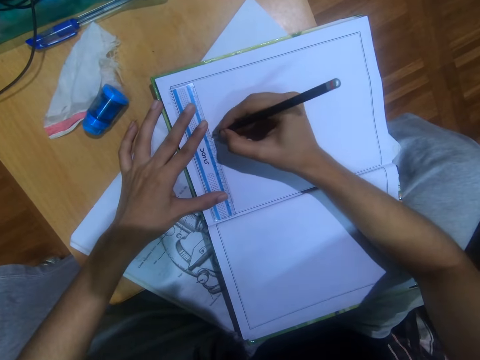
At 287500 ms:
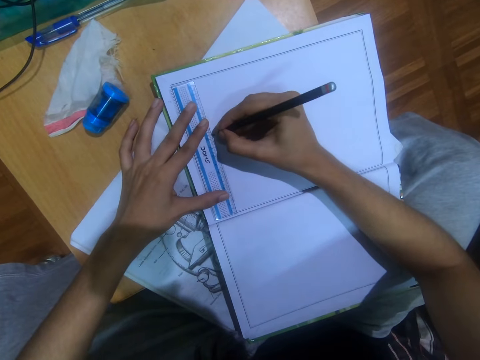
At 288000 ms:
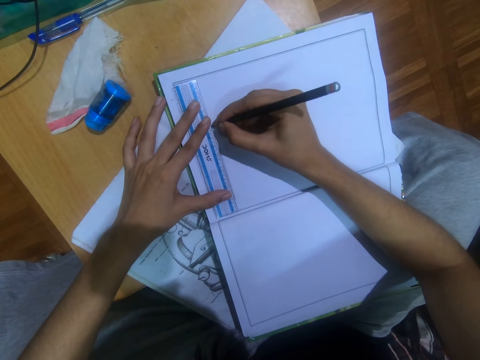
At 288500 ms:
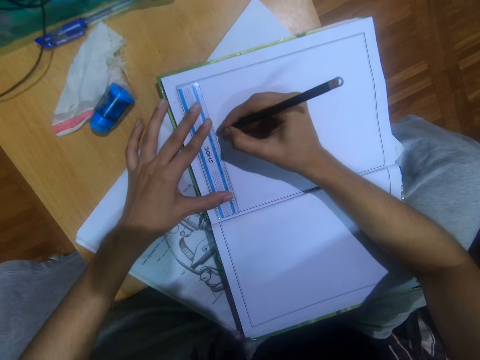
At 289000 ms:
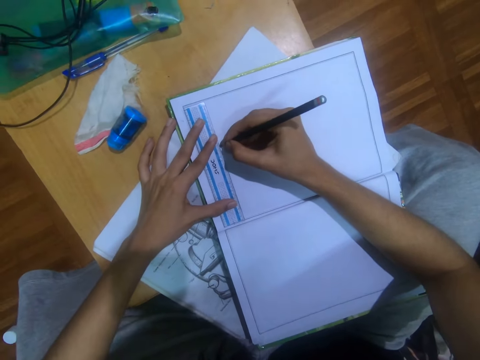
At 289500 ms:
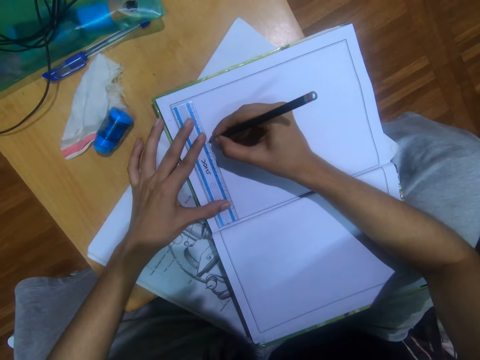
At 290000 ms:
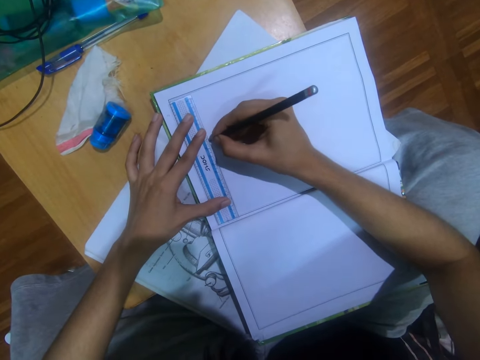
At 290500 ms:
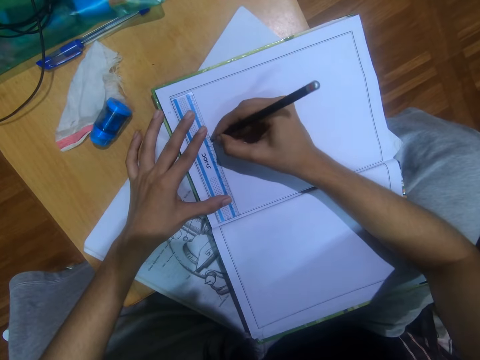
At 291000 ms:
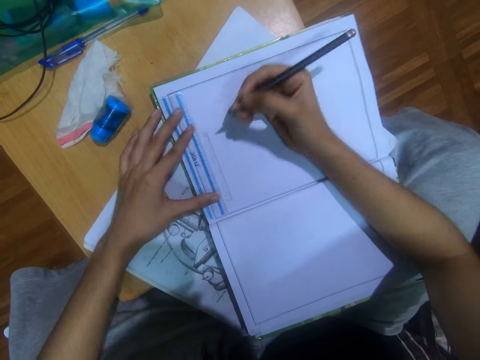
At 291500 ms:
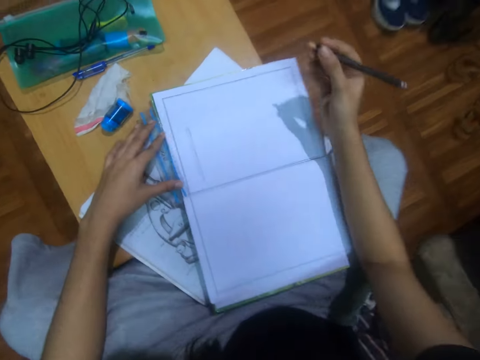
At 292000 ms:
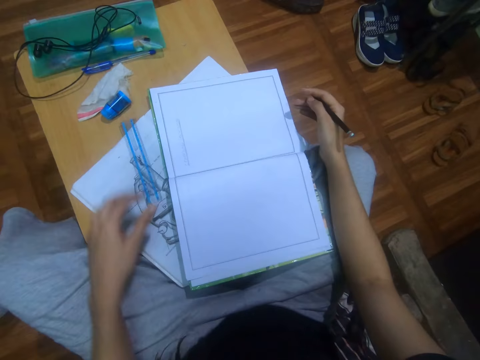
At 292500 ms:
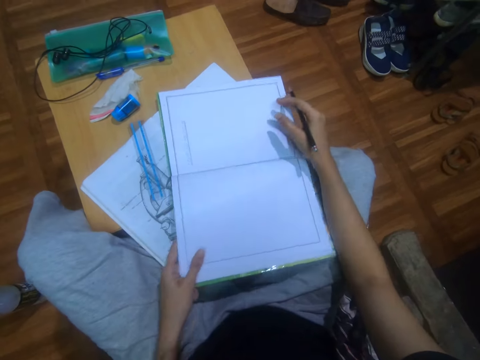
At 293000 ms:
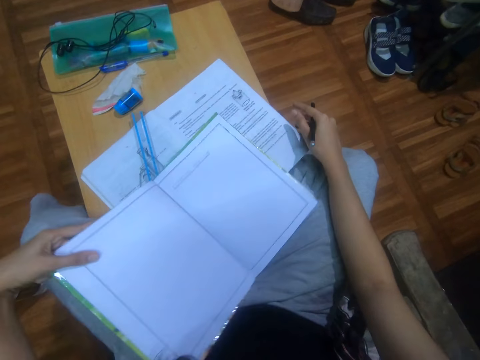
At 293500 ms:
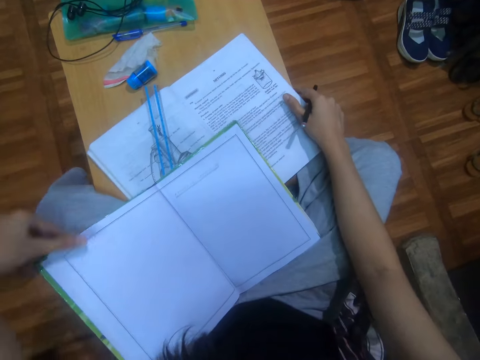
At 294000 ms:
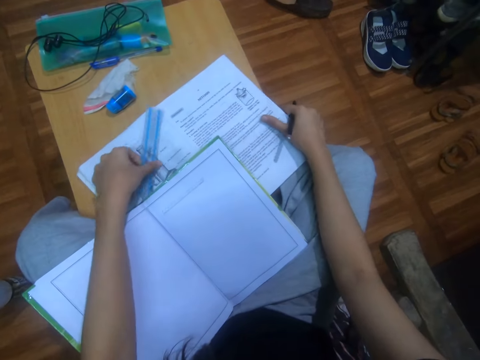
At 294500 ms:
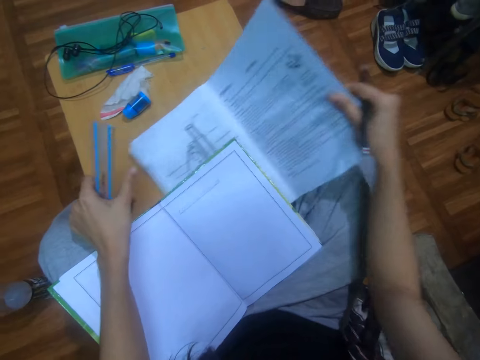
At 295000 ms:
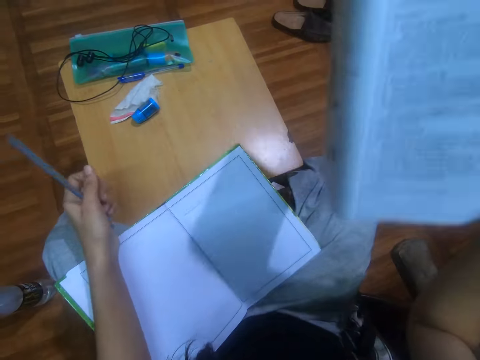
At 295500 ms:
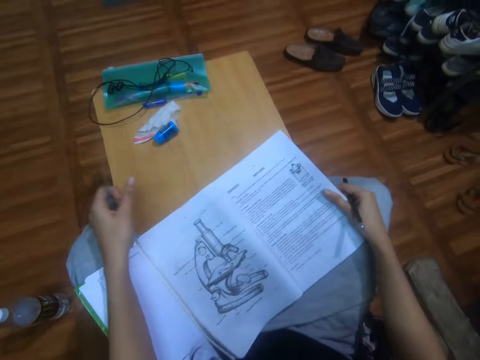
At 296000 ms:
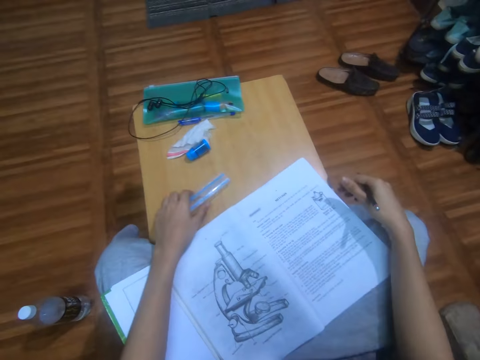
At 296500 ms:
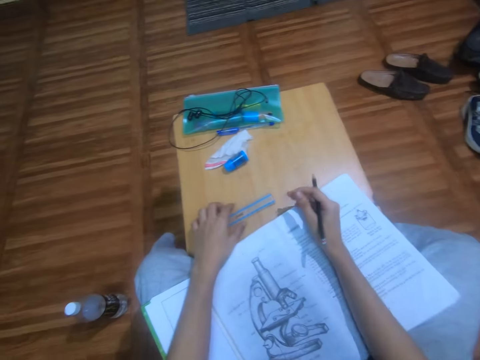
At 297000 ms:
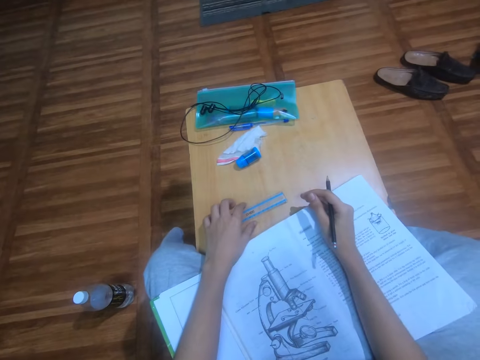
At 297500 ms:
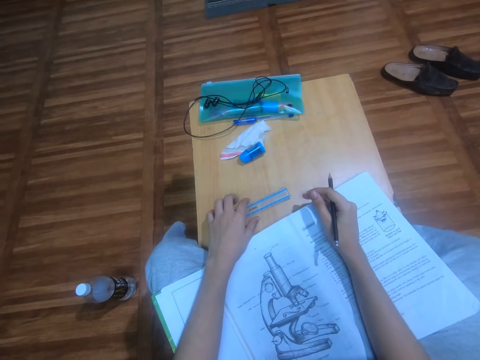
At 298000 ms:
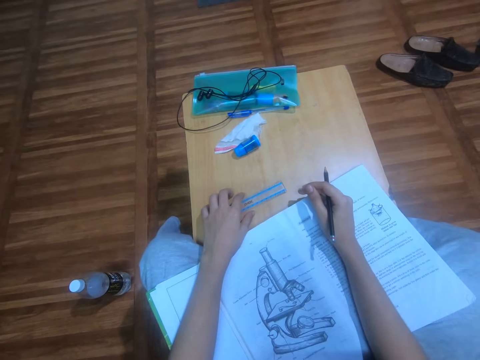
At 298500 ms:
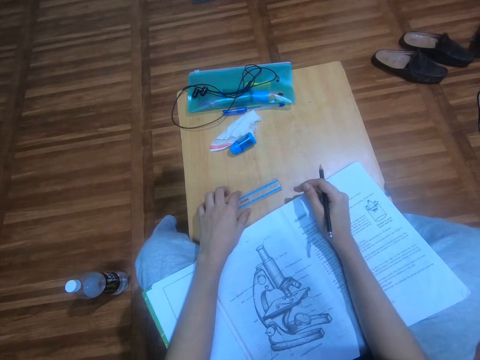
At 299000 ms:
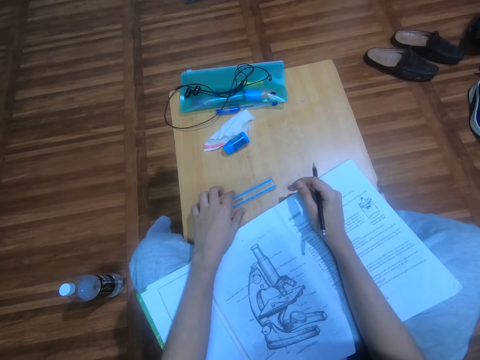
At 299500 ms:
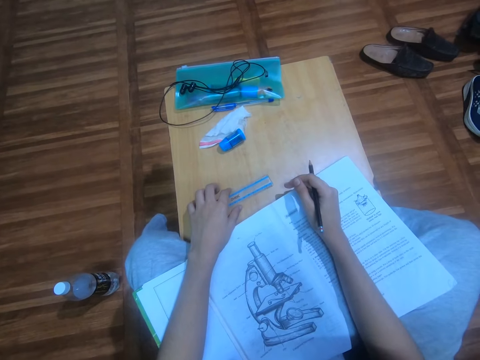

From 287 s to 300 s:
The camera wearer puts the ruler on the table. They turn the book. They move the book. They hold the ruler. They pick the book. They move the textbook. They drop the book. They drop the ruler. They look around the room.

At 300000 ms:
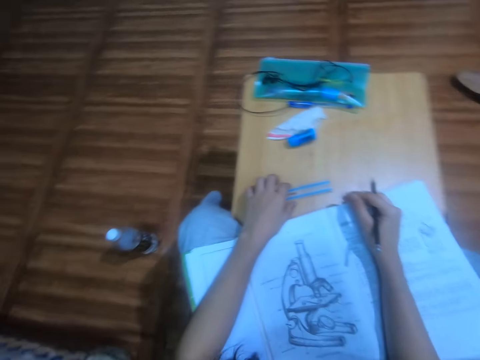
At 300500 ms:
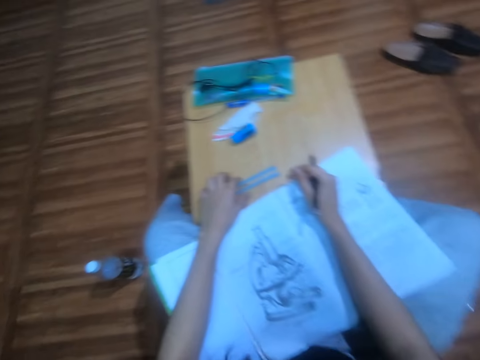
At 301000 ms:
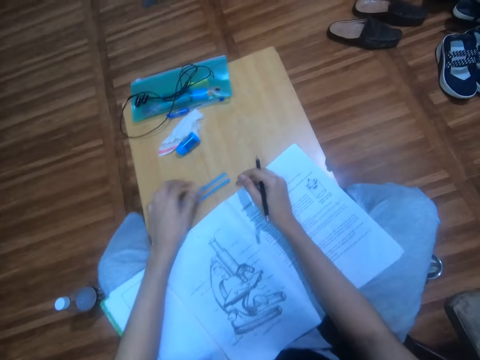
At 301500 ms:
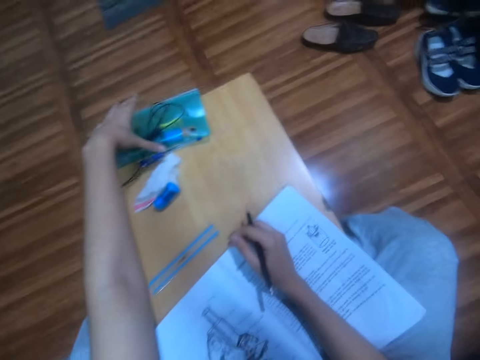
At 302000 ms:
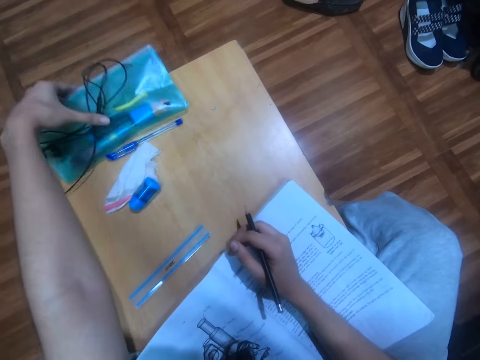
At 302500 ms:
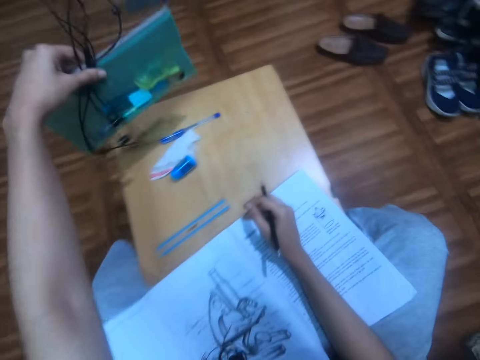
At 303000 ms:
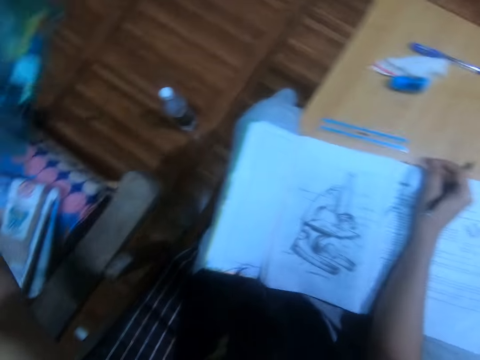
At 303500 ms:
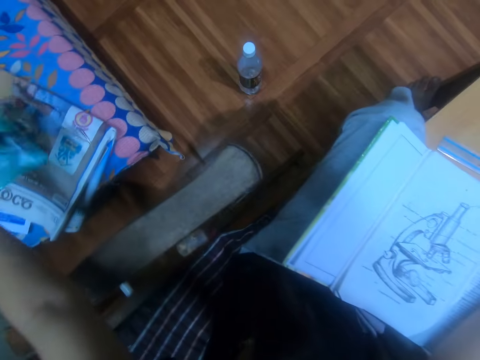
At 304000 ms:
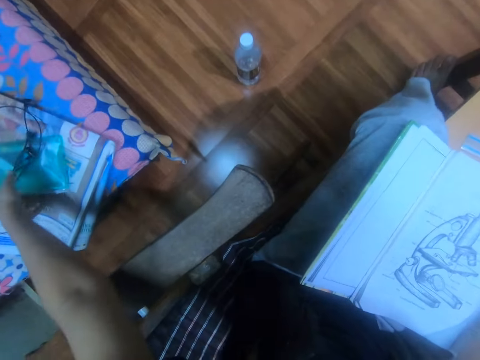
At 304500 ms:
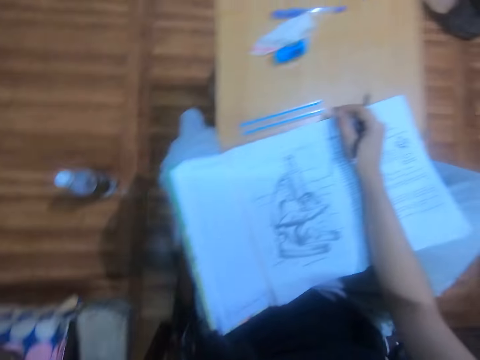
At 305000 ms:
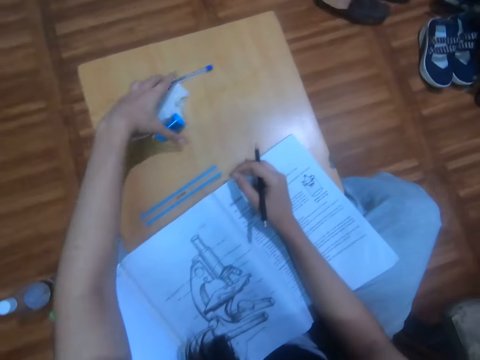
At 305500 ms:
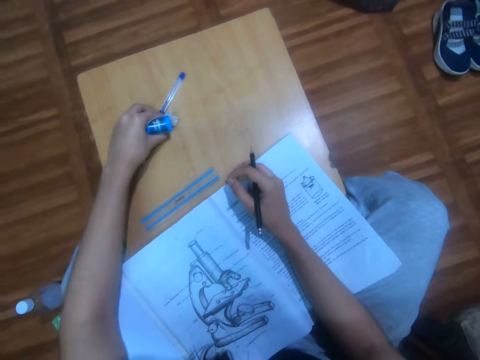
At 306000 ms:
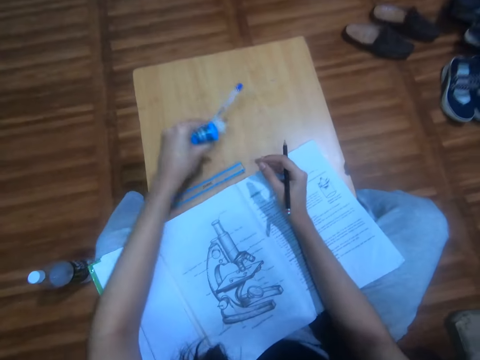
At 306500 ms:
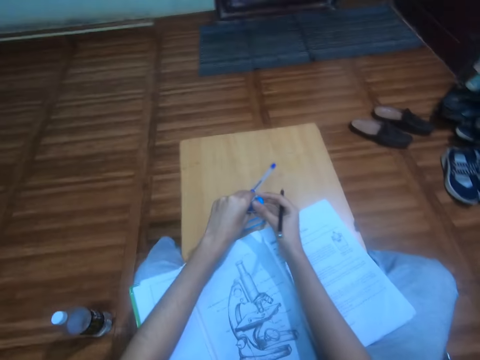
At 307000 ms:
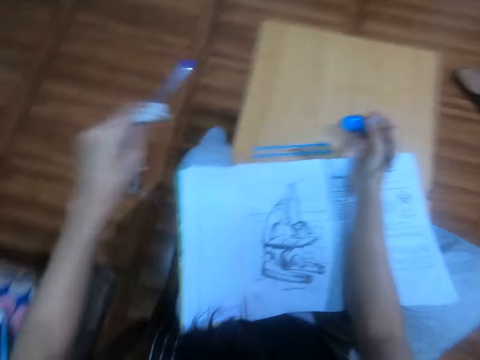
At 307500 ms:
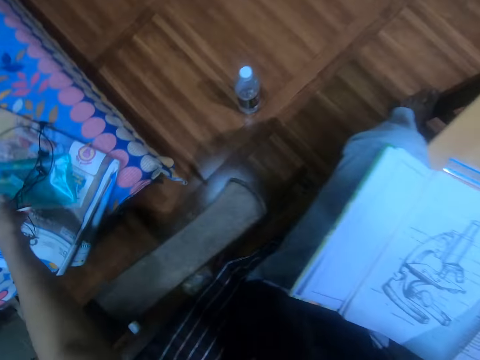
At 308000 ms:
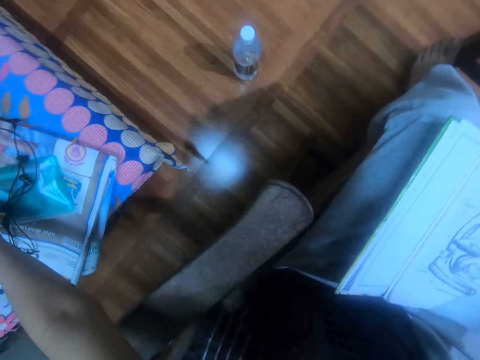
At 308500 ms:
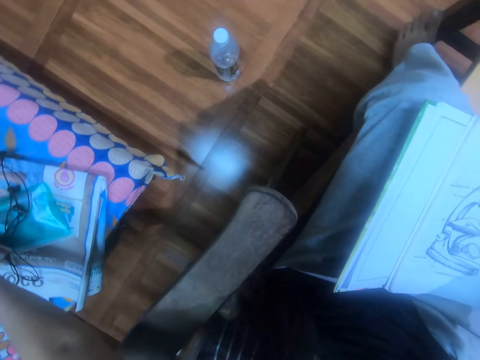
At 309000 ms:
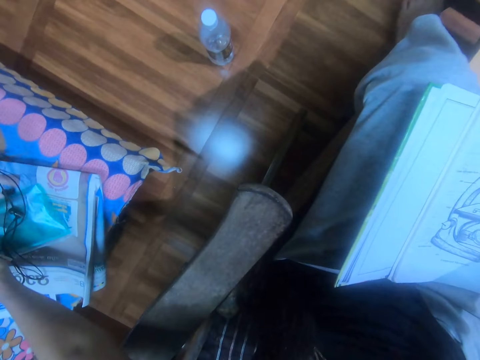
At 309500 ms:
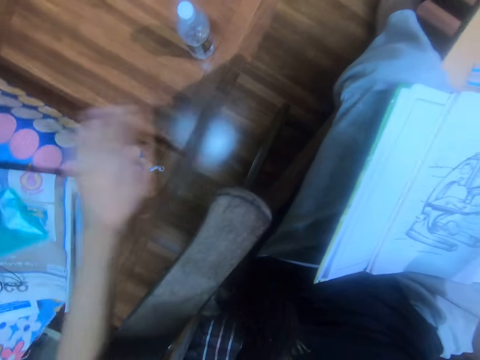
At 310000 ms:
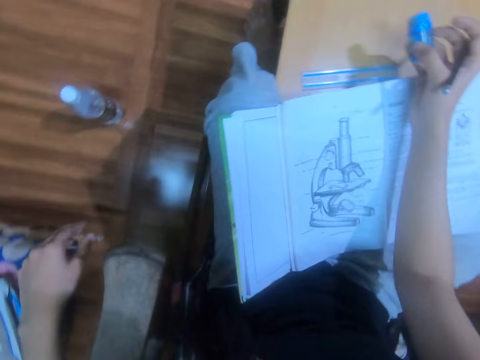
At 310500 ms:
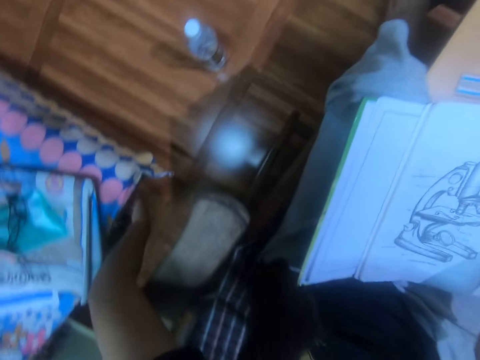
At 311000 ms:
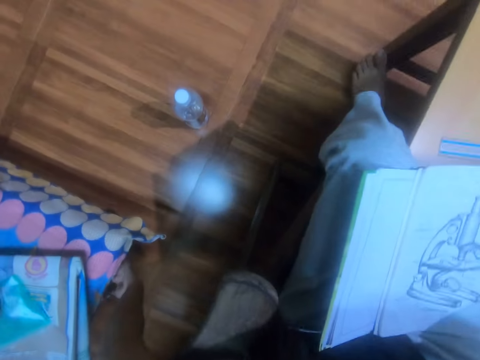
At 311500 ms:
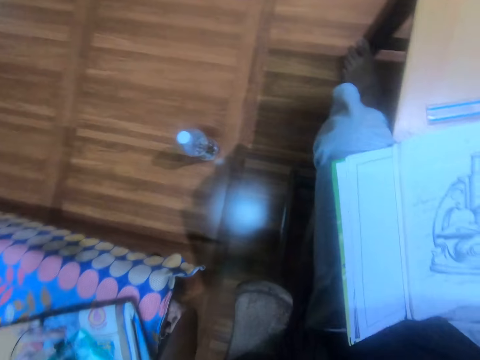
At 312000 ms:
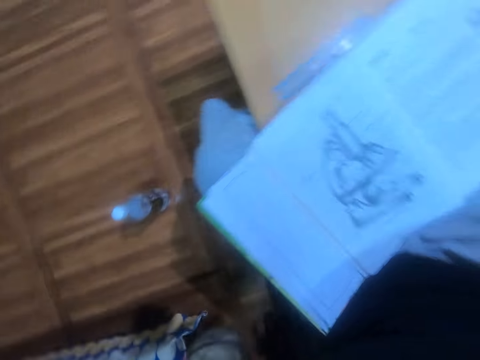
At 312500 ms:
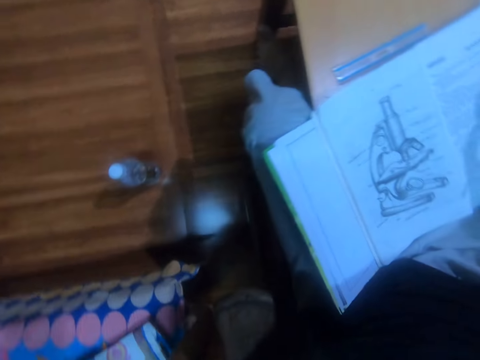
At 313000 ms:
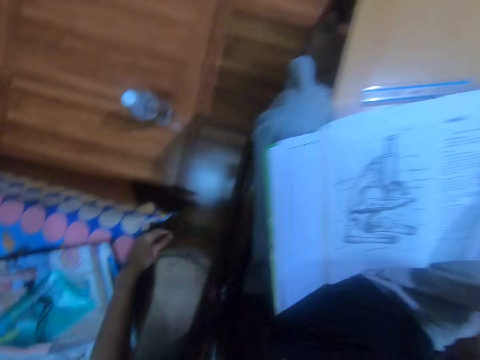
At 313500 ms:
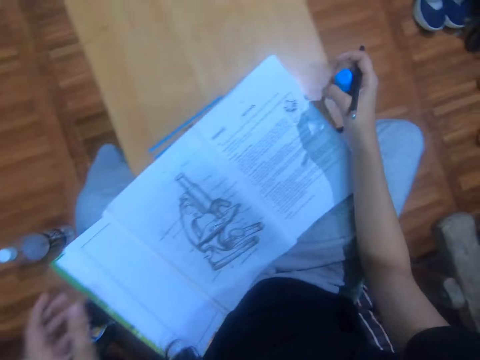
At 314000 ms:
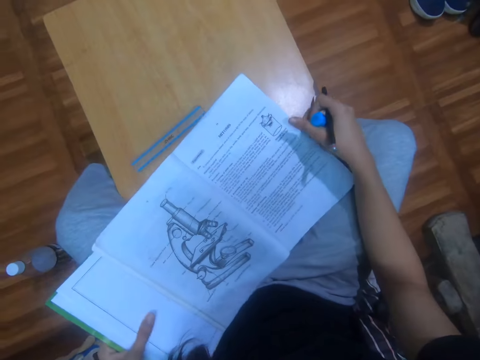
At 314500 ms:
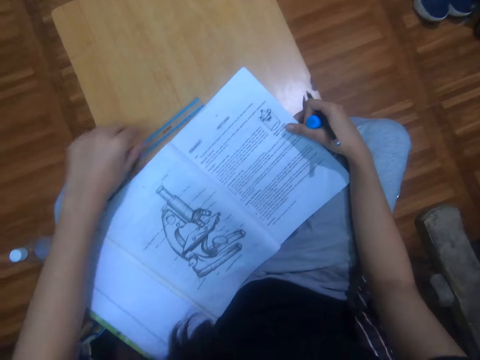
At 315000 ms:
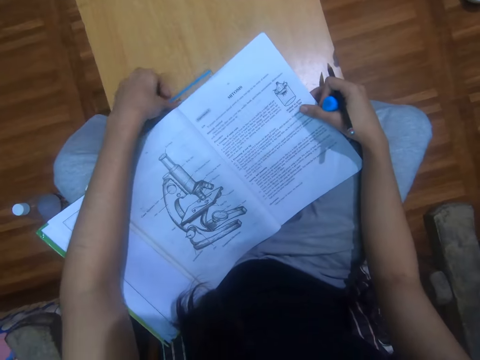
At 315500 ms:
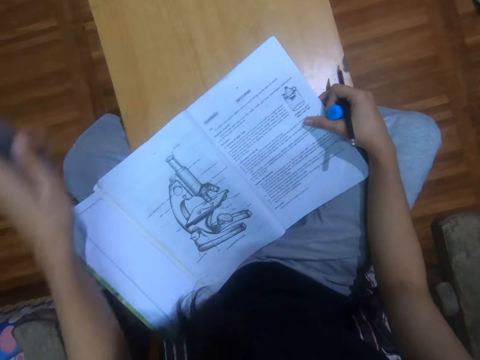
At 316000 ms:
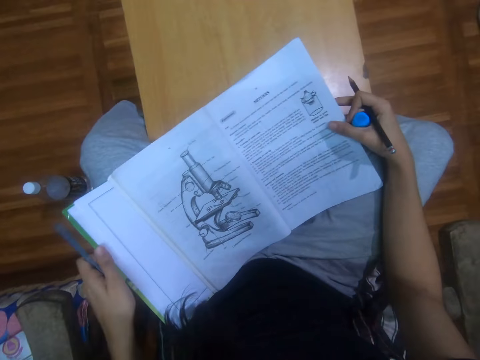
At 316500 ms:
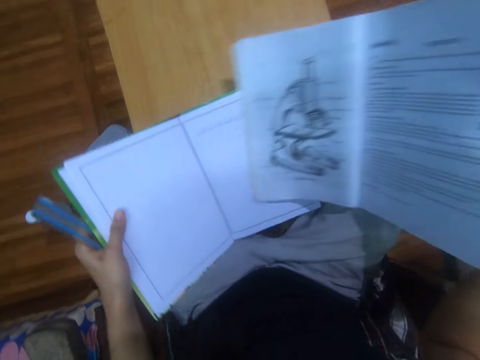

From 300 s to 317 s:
The camera wearer picks a pencil bag and earphones. They drop the pencil bag and earphones on the couch. They pick a pen, paper and a bottle. They drop the pen and the paper on the couch. They pick a ruler and push the book.
